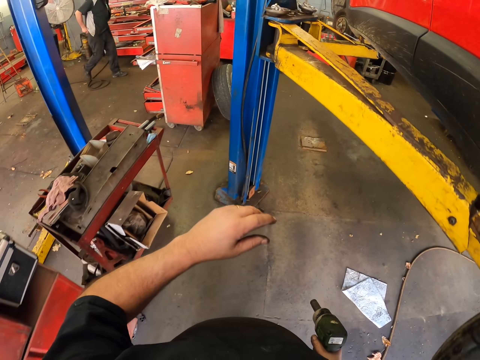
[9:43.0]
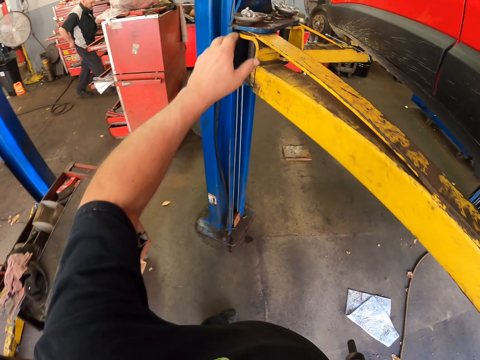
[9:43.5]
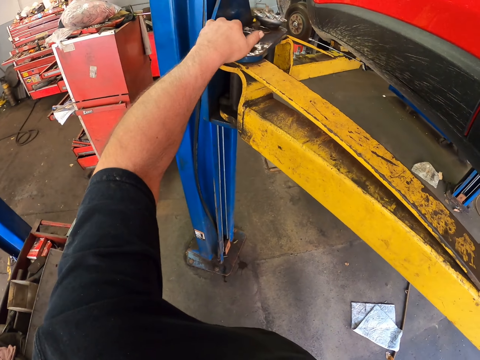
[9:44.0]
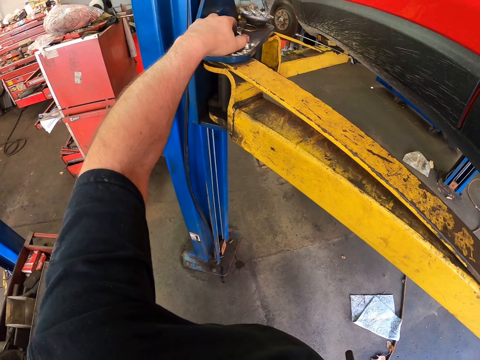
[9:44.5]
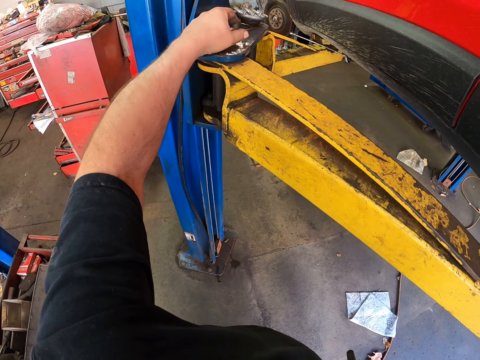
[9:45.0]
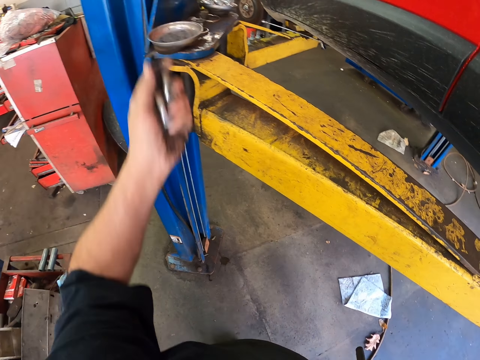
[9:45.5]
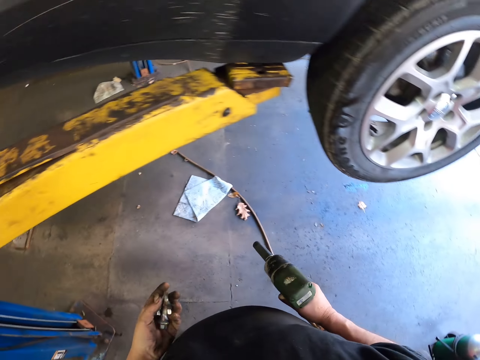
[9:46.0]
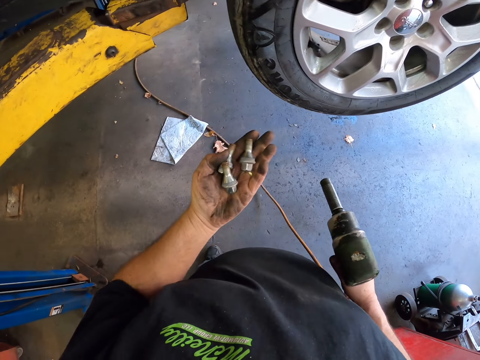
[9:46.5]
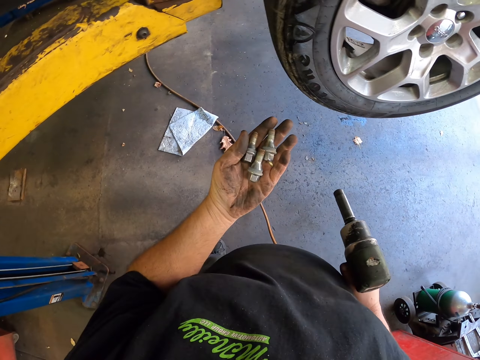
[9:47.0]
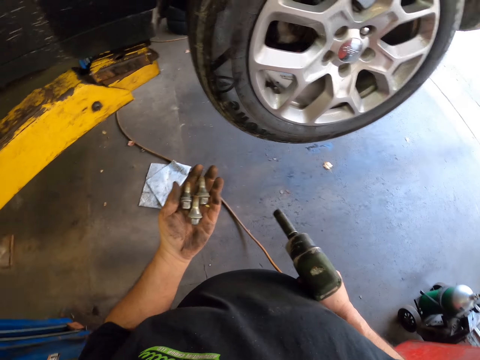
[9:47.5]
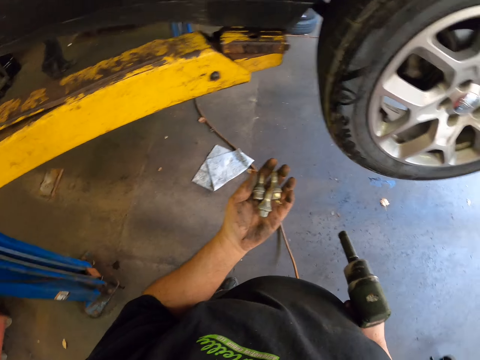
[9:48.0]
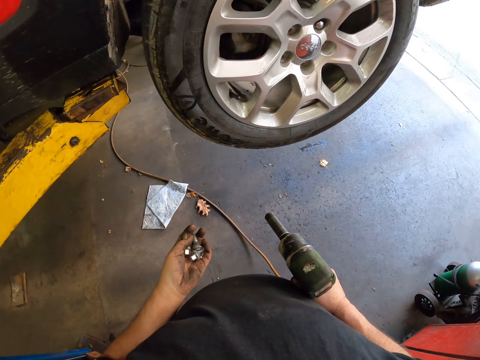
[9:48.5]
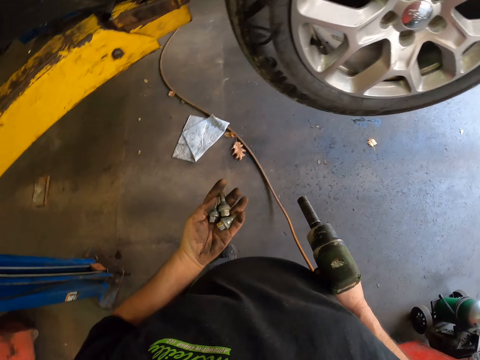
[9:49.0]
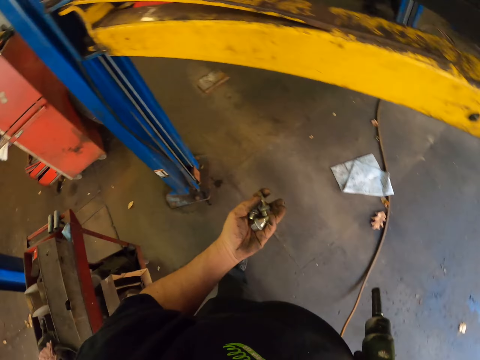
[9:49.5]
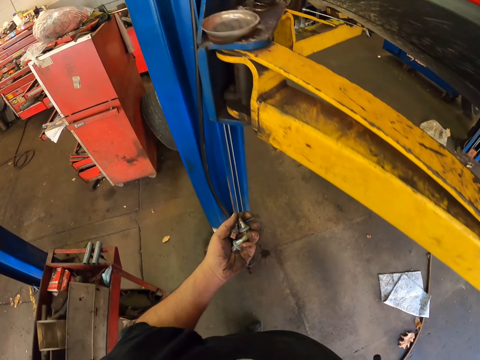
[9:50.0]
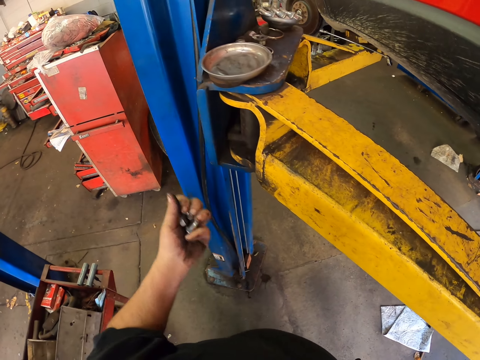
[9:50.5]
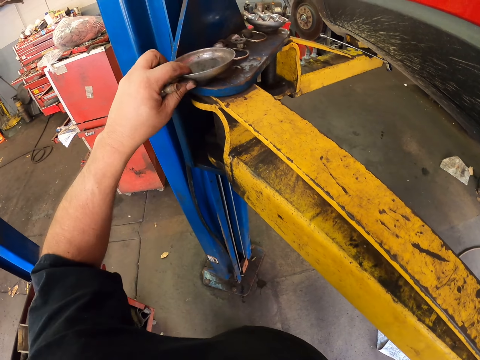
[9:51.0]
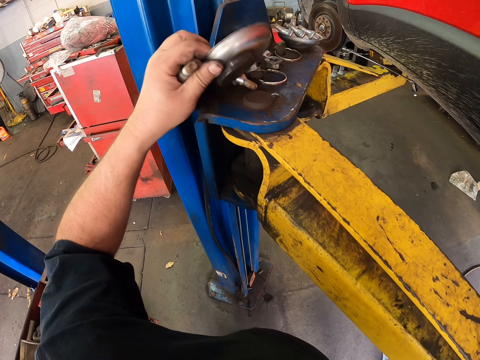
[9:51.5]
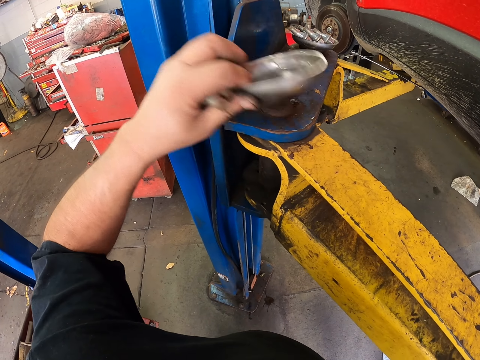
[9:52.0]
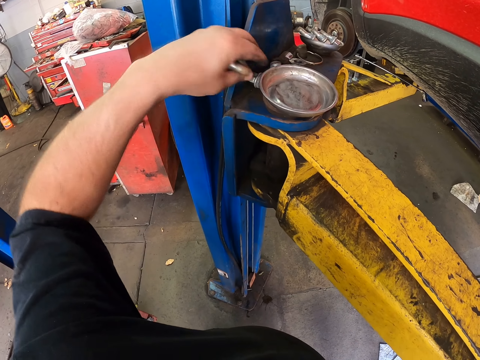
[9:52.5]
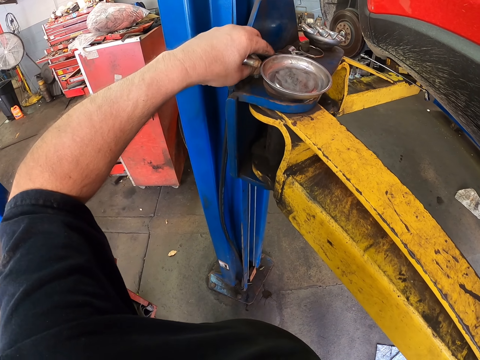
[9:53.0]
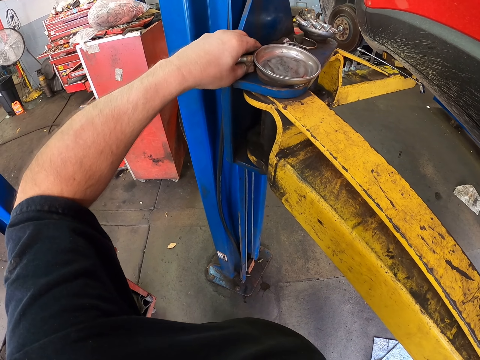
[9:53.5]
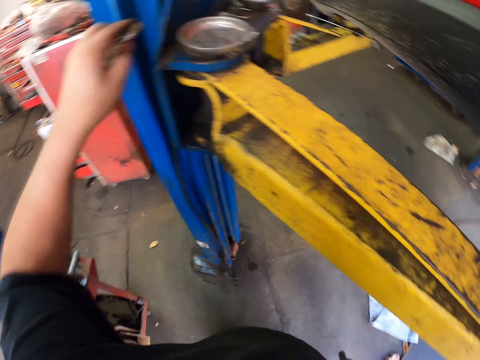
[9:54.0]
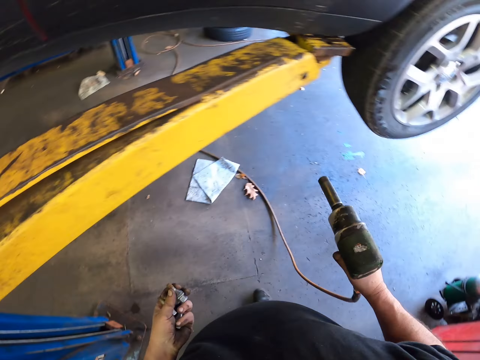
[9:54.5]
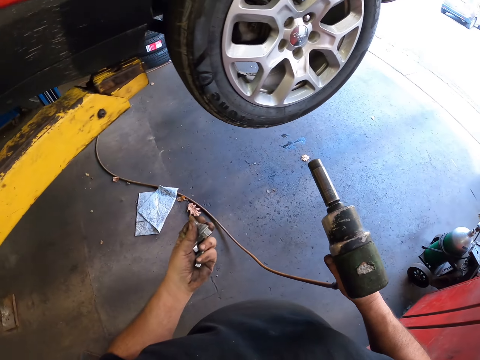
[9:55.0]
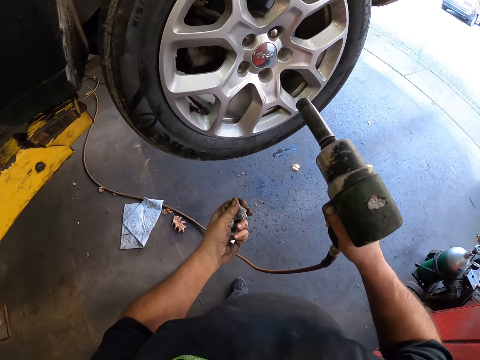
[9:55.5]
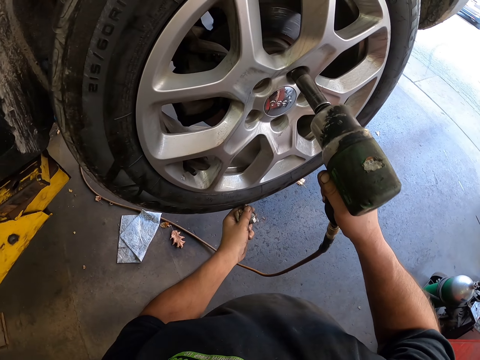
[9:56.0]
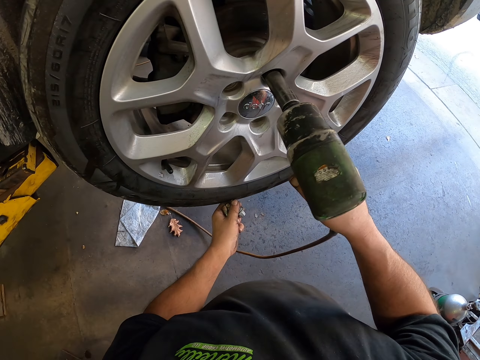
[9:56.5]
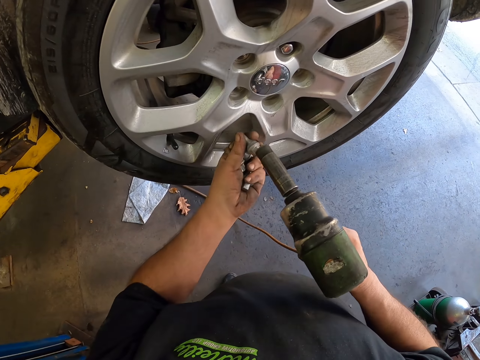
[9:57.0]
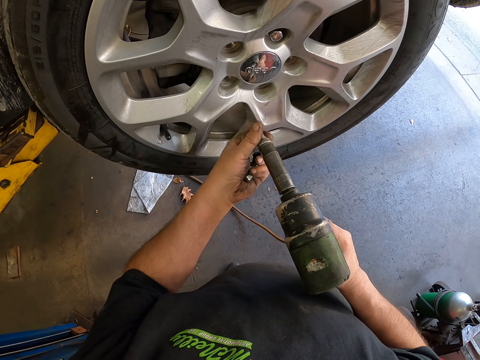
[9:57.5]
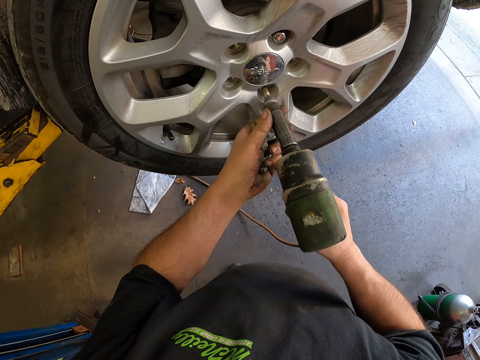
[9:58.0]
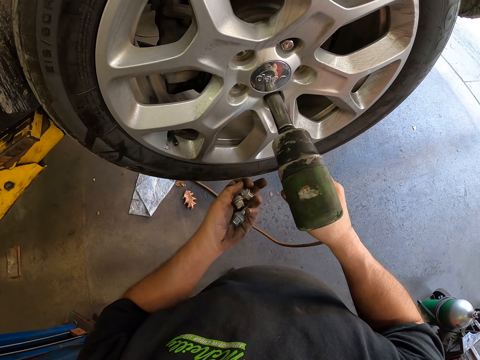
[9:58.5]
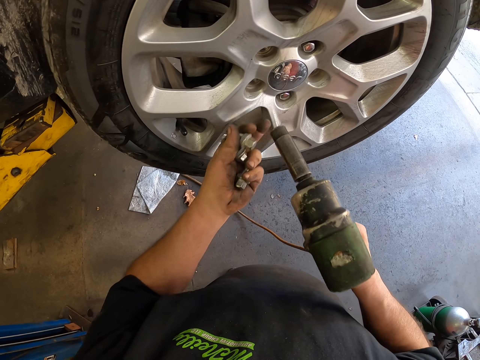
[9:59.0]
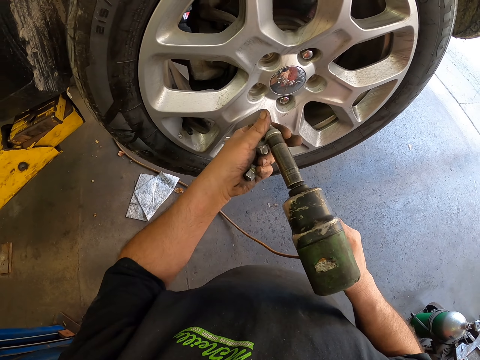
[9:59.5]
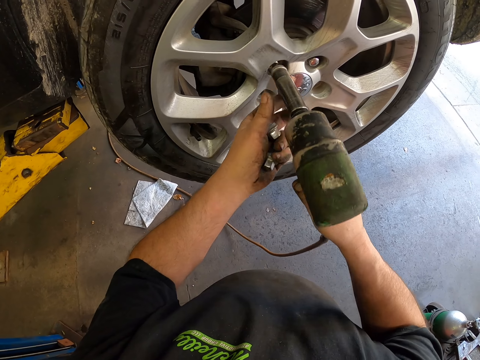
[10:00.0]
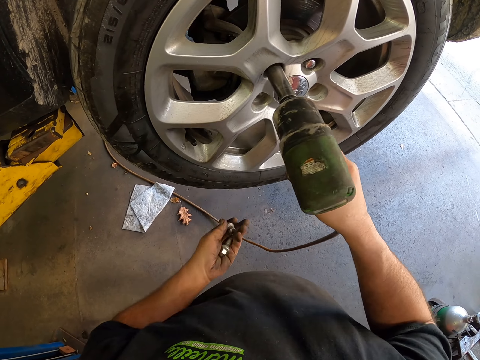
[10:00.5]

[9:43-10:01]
The camera wearer picks up the nuts or lug bolts from the crane. They look at the lug bolts. They lift a metal bowl and put the metal bowl on the metal. They pick up the nut from the crane. They tighten a lug bolt on a rim. They put a lug bolt in the impact wrench. They put the lug bolts on the rim.

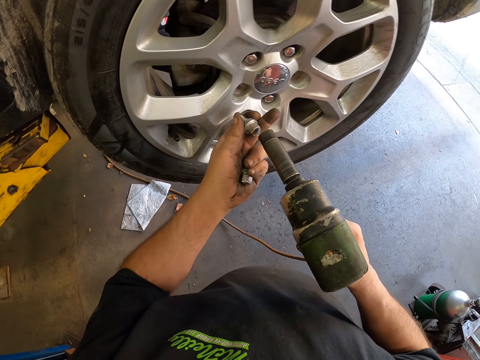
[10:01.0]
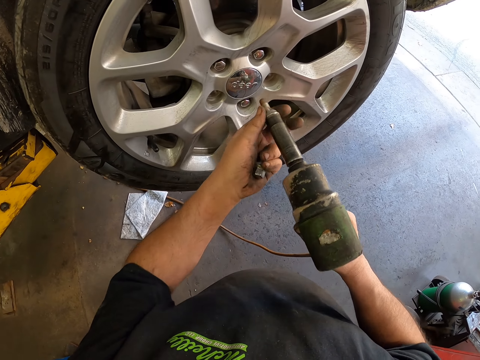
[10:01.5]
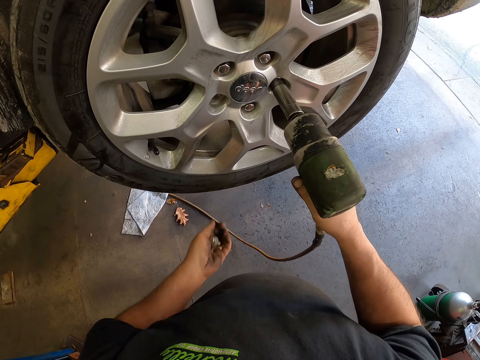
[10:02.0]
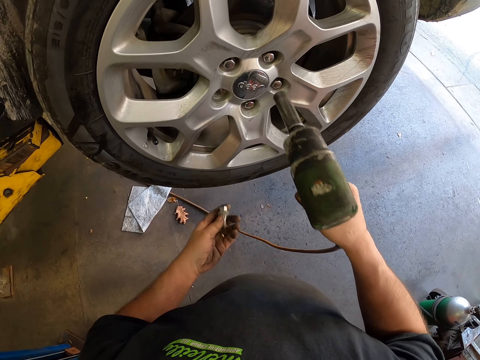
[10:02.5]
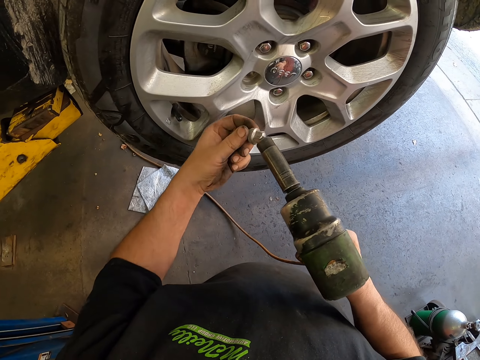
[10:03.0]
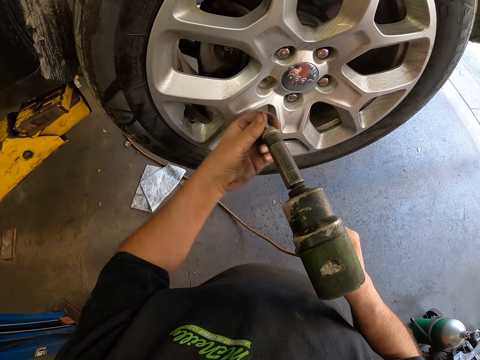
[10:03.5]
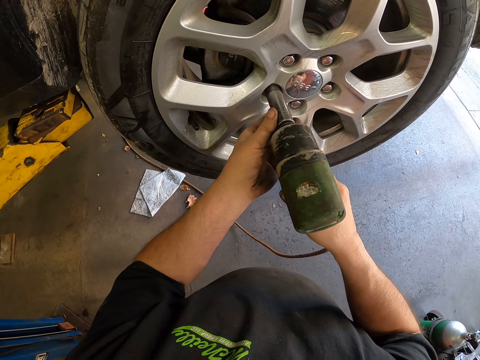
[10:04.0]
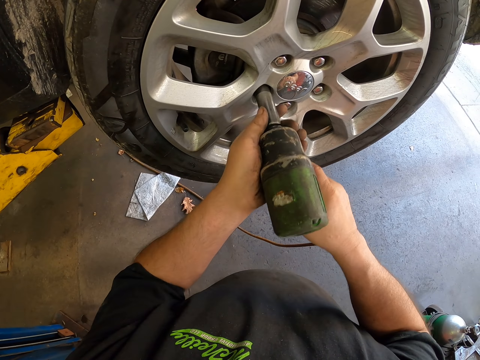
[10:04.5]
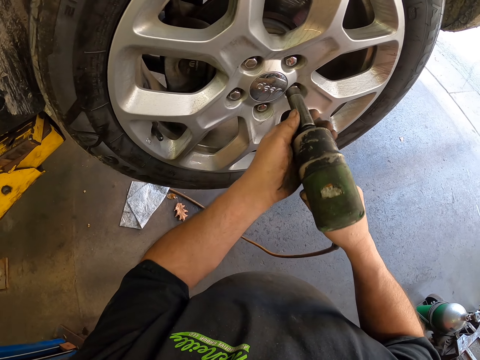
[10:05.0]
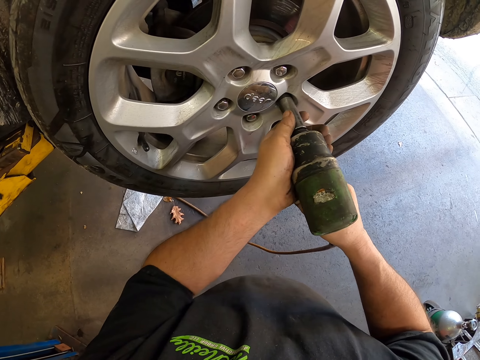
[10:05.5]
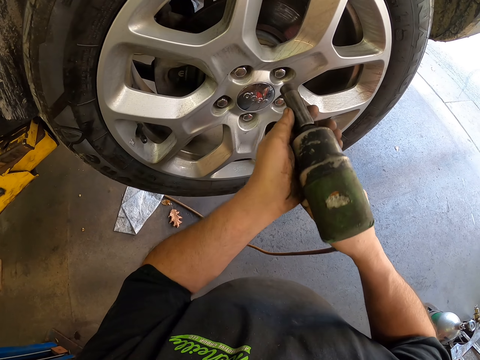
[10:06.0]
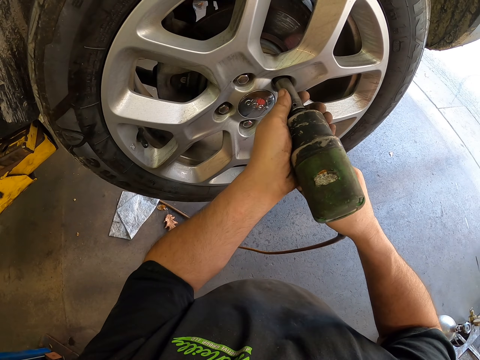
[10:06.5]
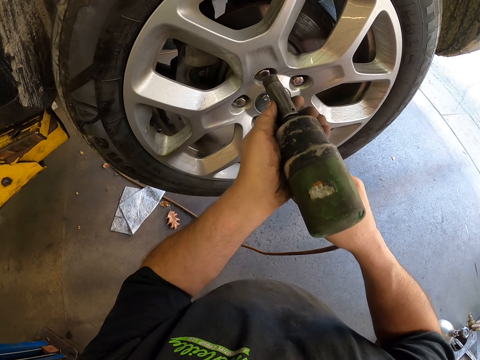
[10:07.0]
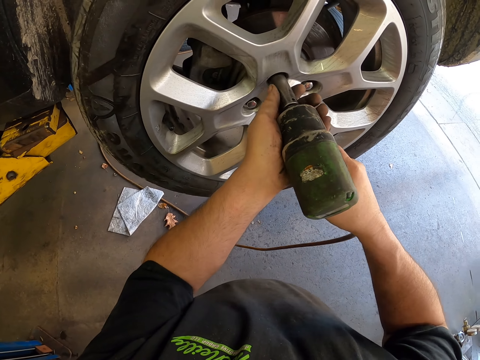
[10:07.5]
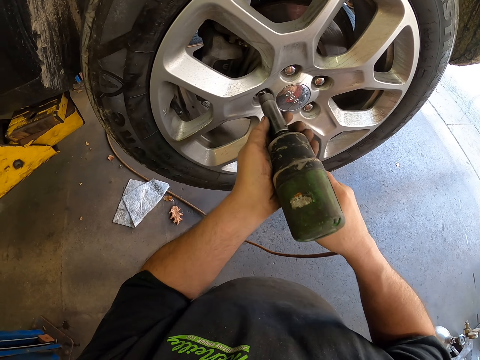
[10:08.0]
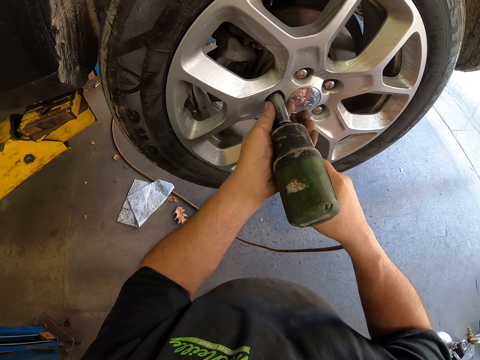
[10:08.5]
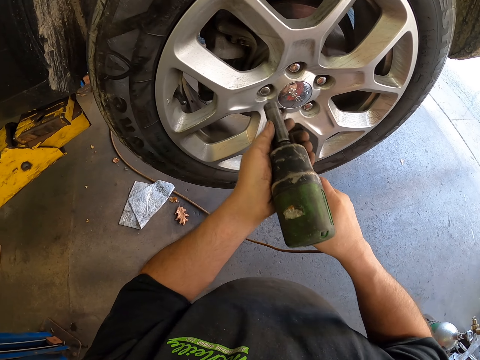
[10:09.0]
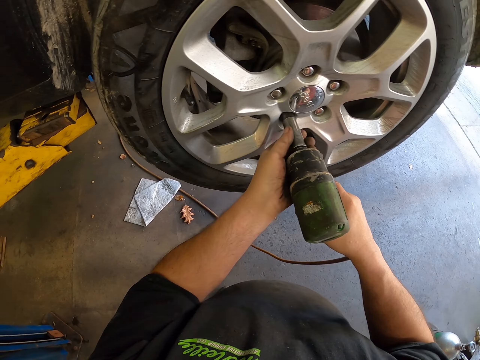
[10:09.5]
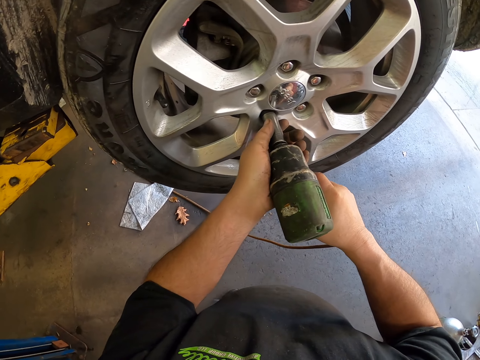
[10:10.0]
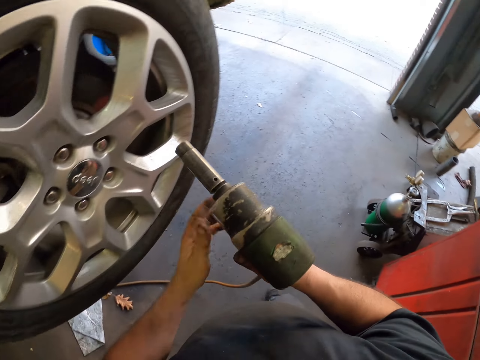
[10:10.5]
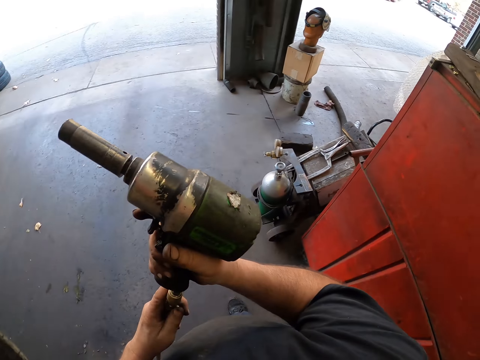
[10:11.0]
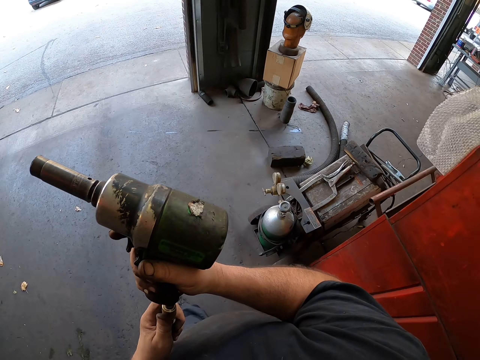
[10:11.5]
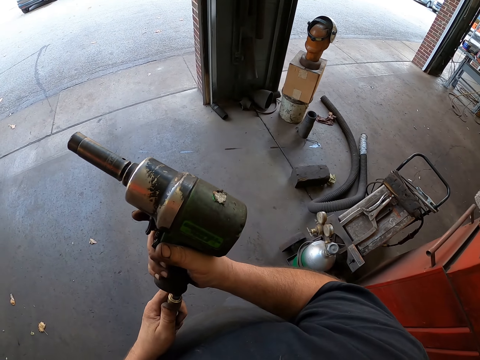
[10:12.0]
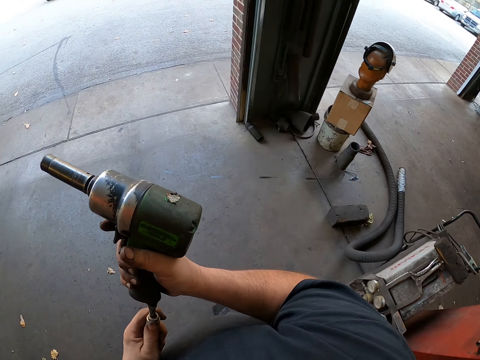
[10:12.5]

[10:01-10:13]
The camera wearer tightens the lug bolts. They walk around the car.
